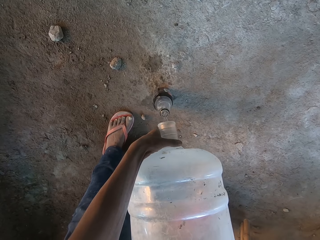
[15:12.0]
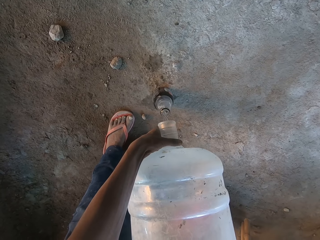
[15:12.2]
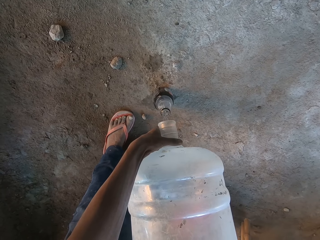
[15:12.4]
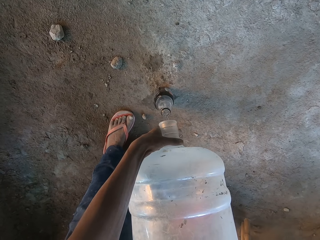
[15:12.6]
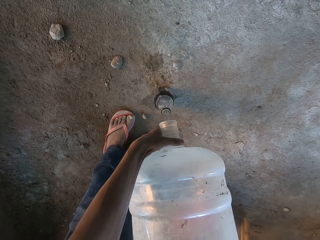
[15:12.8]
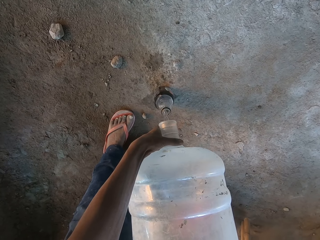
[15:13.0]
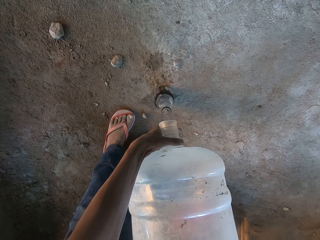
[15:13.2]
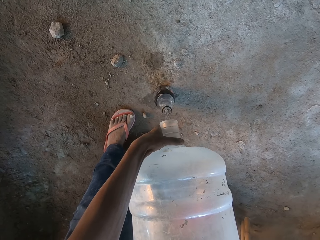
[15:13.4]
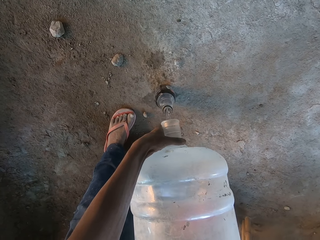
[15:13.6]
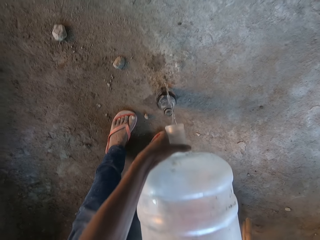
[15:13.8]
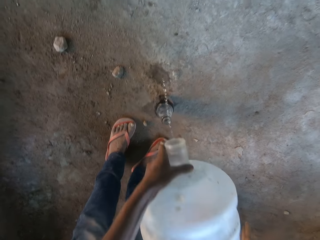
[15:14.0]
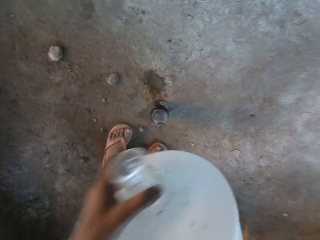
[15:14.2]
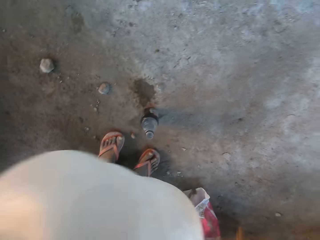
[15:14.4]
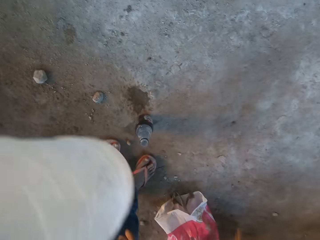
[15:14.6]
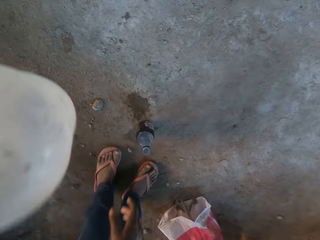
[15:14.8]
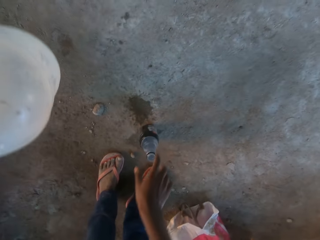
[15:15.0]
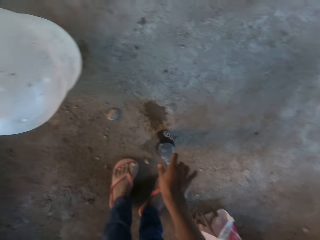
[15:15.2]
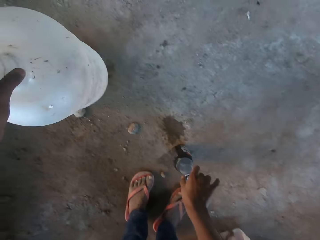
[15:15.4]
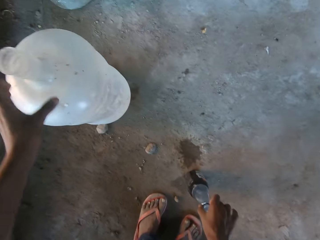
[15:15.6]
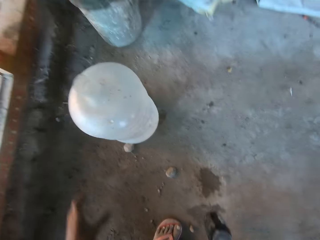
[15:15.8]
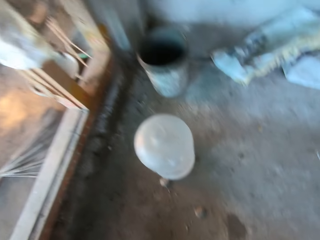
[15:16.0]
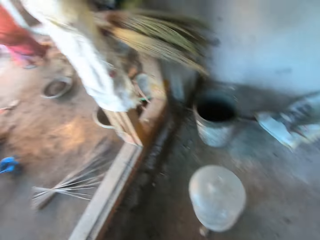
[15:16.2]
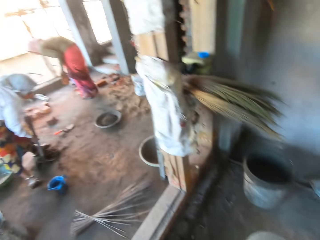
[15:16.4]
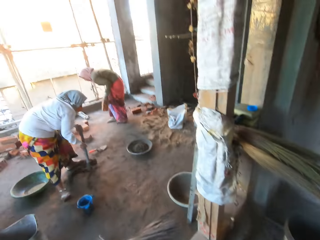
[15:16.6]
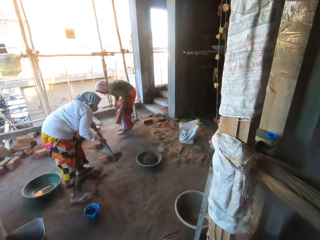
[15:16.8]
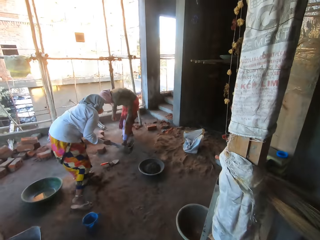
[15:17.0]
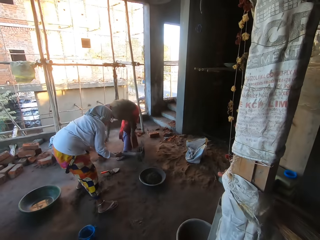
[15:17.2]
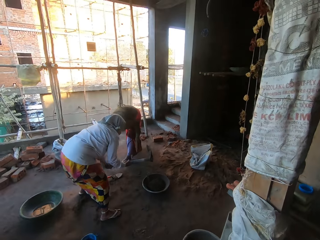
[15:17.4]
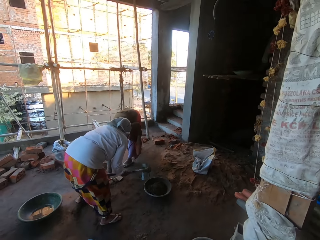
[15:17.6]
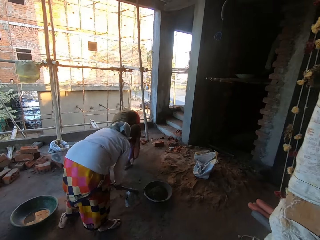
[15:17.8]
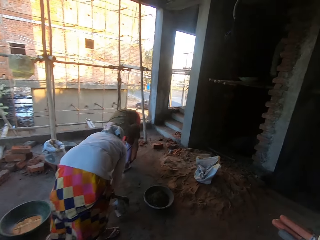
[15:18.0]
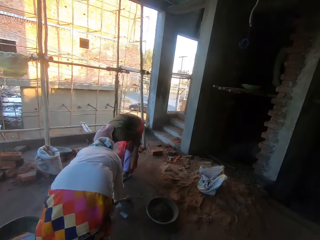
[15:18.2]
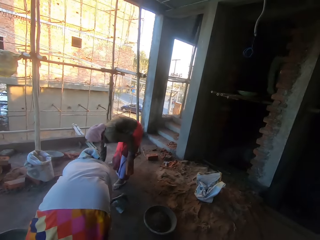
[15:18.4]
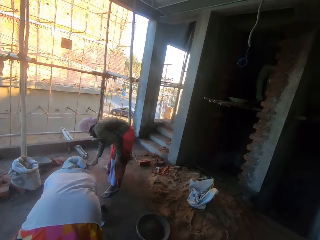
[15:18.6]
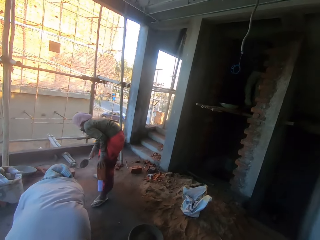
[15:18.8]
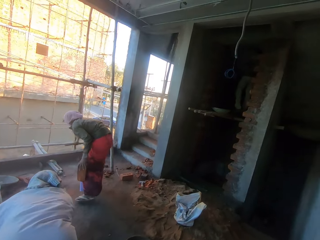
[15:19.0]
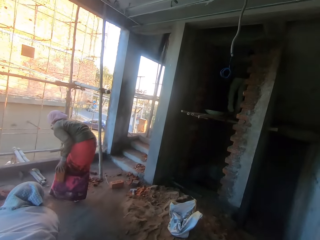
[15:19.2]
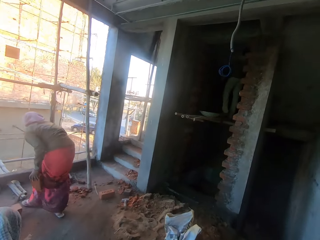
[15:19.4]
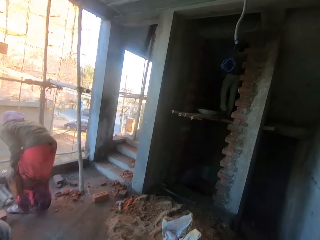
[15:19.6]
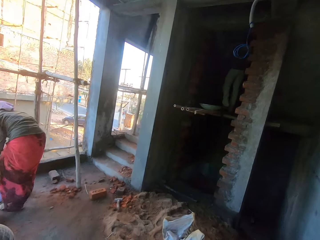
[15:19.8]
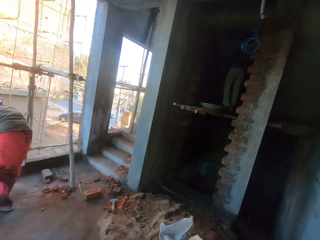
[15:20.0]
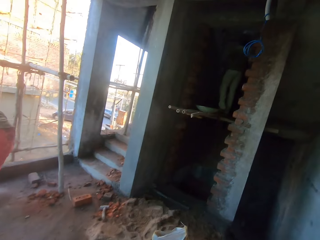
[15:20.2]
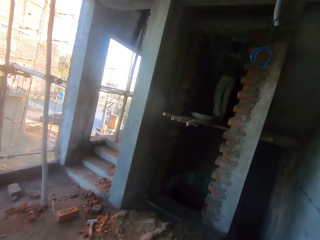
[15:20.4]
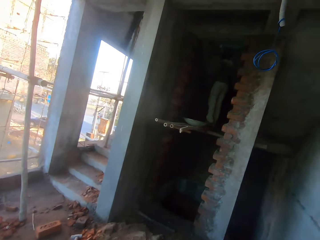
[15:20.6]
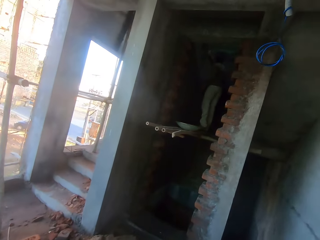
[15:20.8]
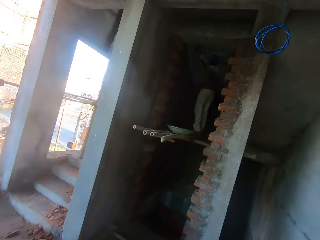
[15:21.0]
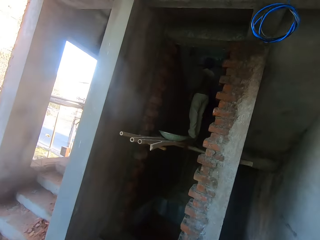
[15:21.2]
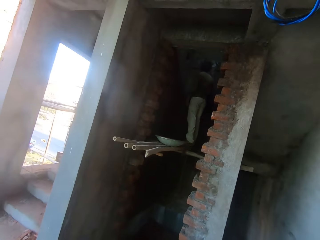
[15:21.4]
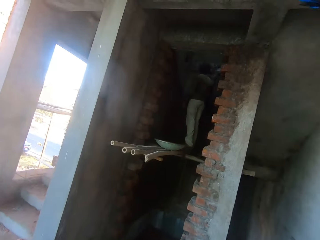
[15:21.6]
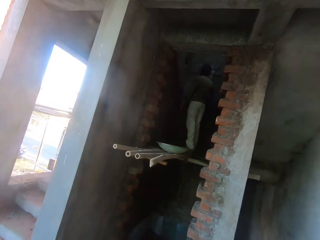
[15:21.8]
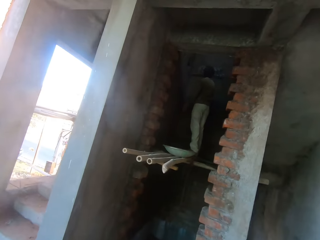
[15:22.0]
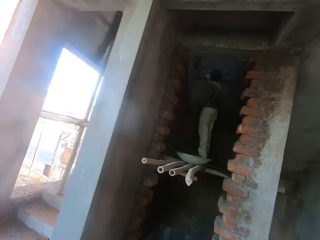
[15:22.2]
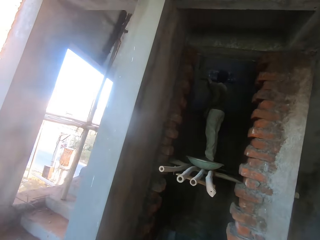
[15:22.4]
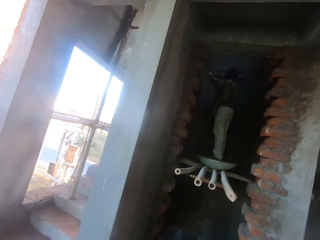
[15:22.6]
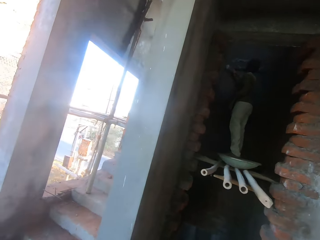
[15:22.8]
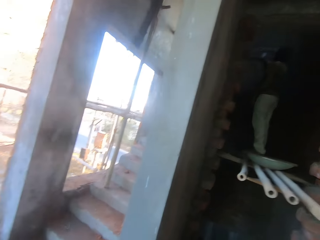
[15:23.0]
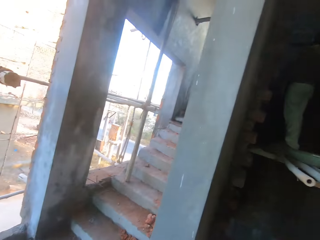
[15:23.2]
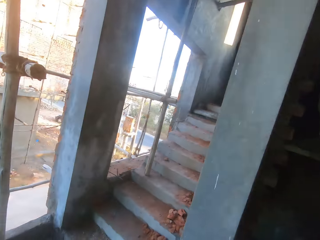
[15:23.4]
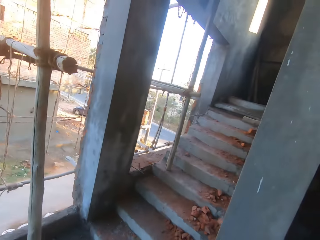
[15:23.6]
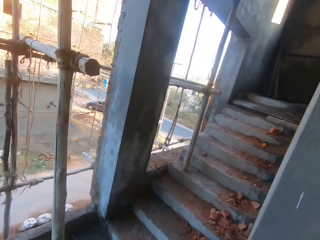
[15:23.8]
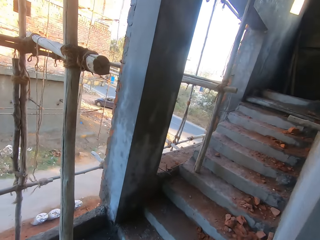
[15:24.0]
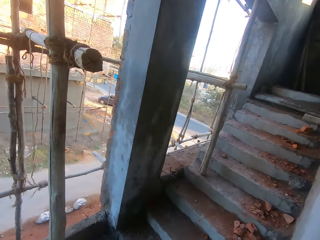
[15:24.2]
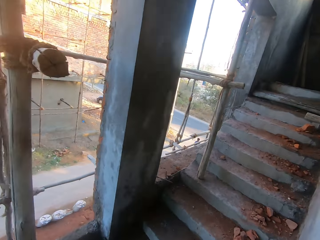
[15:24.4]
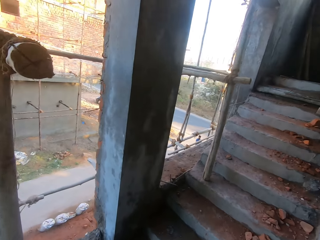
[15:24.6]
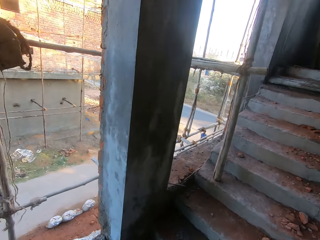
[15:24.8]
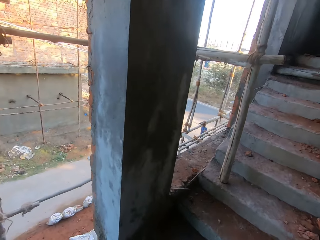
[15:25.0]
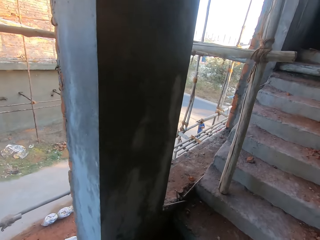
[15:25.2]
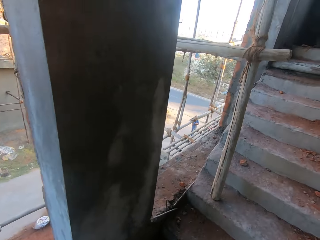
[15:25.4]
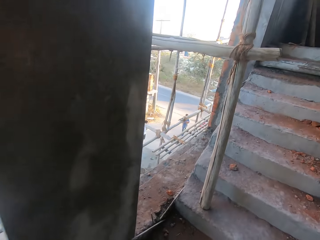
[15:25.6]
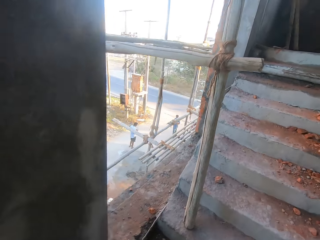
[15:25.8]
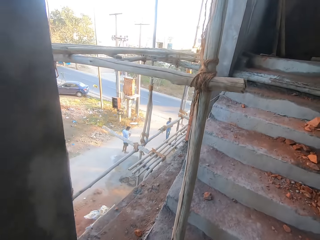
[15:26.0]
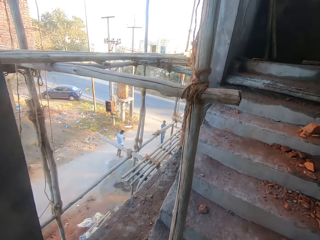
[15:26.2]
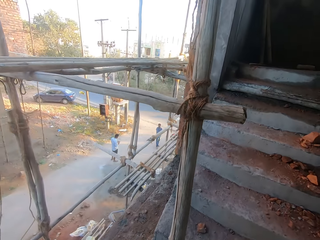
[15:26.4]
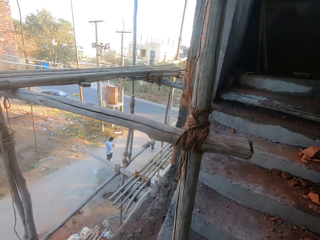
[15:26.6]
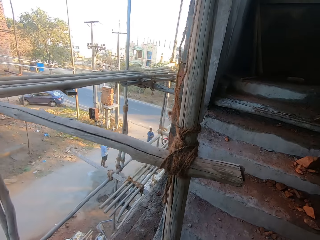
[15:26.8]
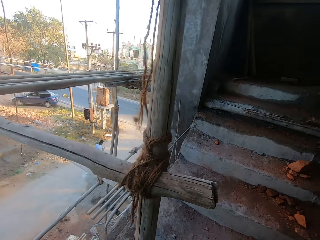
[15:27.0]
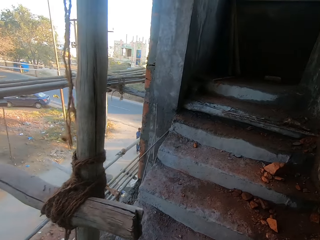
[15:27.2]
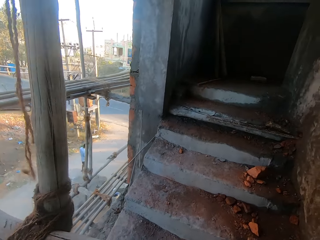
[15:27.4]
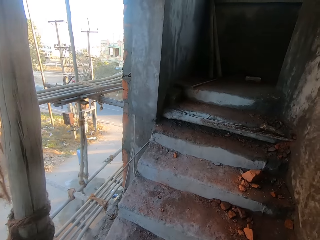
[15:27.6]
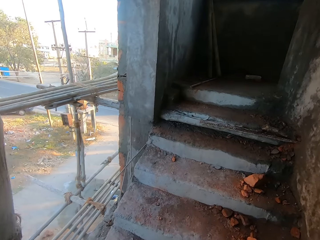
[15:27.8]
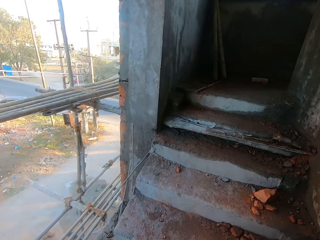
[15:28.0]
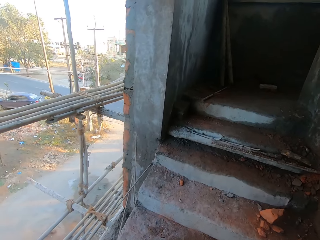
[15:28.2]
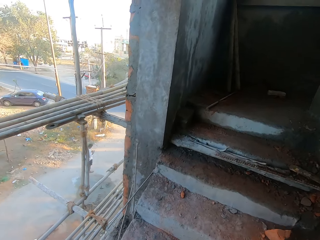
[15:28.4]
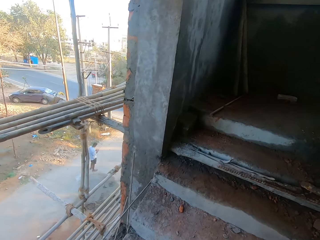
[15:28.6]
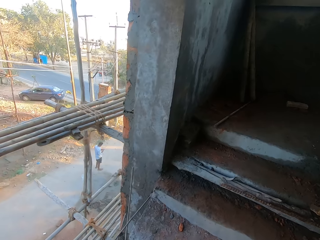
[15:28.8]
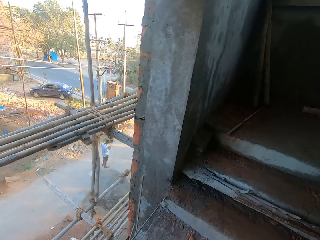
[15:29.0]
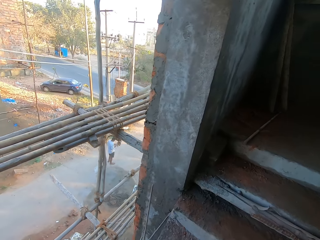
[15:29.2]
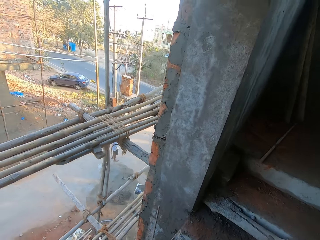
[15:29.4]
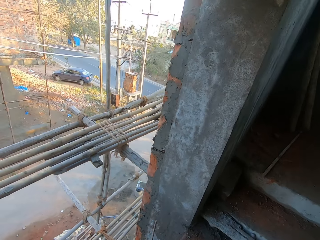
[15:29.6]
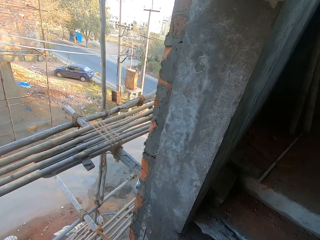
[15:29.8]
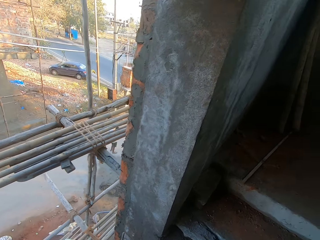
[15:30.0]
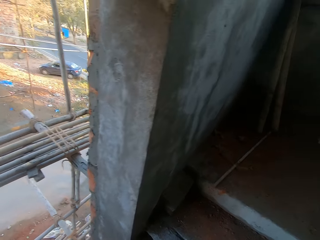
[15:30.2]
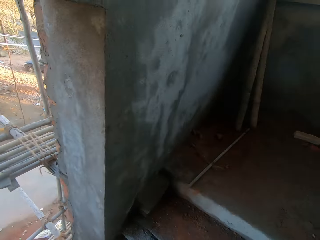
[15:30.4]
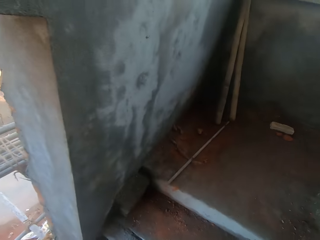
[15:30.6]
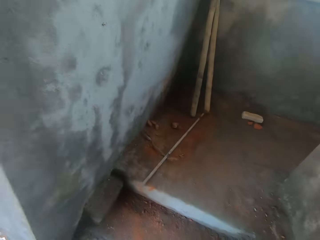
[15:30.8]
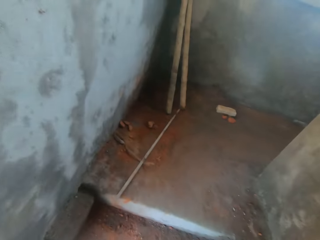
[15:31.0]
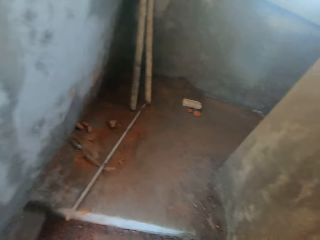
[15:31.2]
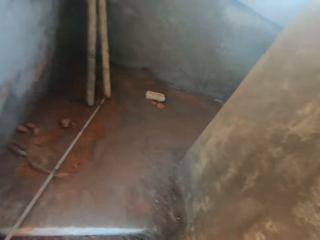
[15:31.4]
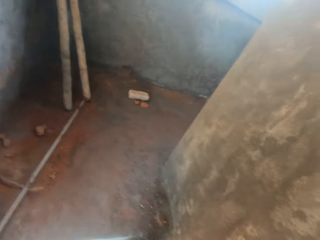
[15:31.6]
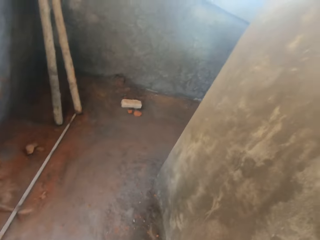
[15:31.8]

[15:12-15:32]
The camera wearer drops the water keg on the floor with his left hand. He picks up the bottle from the floor with his right hand. He walks around. A woman pours mortar inside the head pan on the floor with the hoe in both hands. Another woman picks up a brick trowel from the floor with her right hand. A man washes a wall with a sponge in his right hand. The camera wearer walks up the flight of stairs.

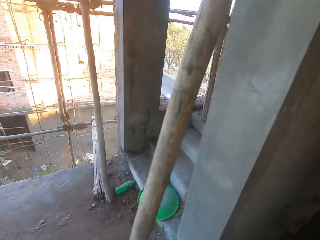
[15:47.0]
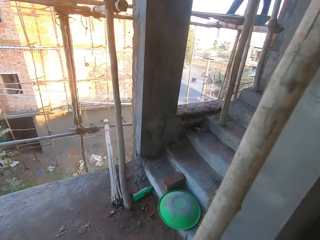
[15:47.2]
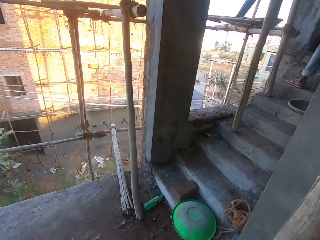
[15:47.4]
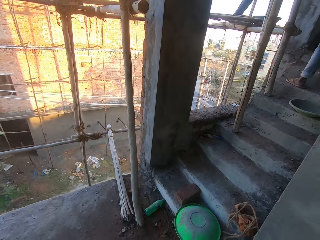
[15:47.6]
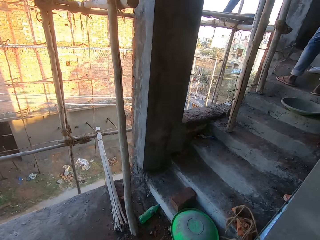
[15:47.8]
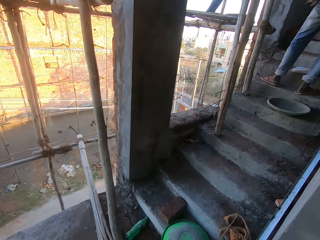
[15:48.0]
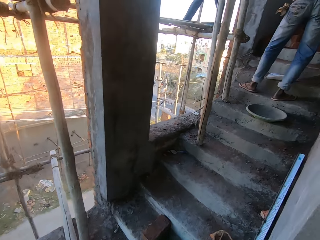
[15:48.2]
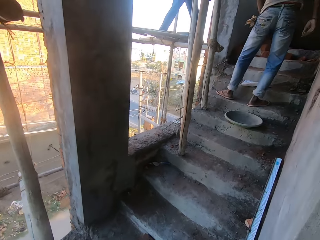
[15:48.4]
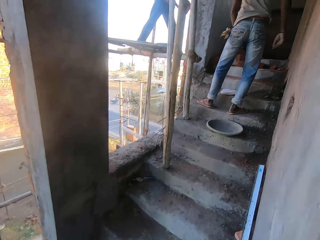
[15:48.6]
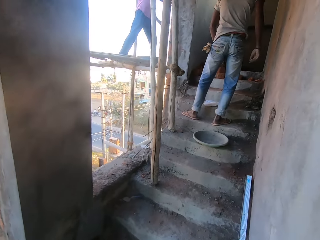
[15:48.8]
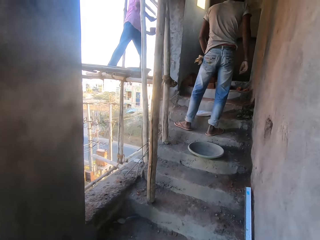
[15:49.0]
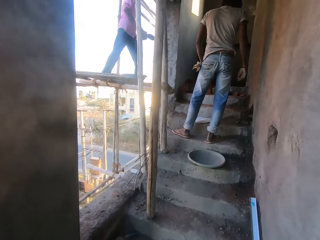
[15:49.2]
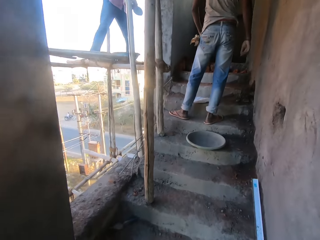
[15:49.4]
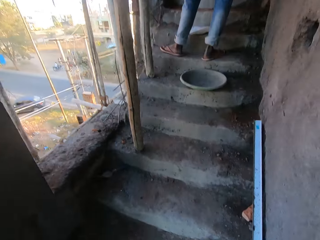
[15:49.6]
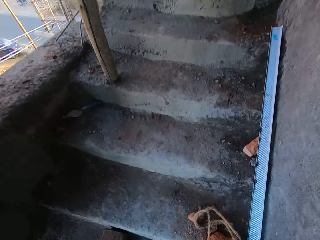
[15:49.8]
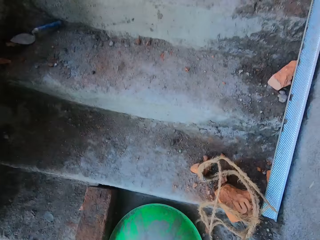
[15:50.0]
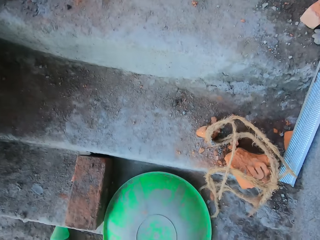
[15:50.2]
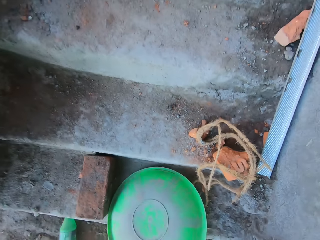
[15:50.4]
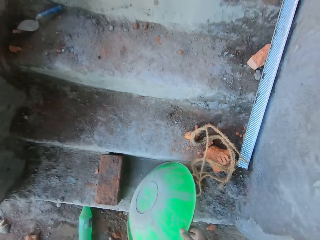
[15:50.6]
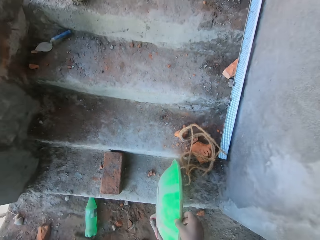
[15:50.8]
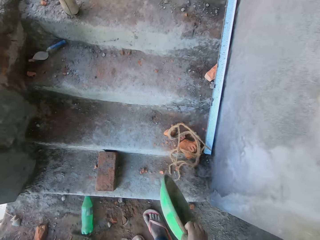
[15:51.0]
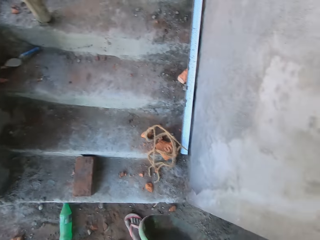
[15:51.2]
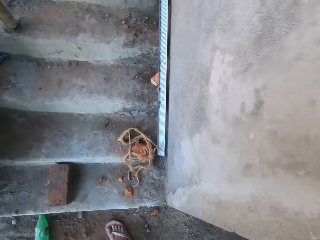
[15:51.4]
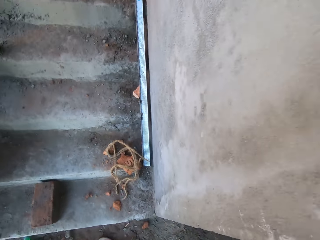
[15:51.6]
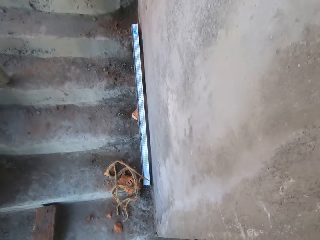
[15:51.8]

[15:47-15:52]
A man applies mortar on the brick wall with the brick trowel in his right hand. The camera wearer picks up a bowl from the floor with his right hand.
